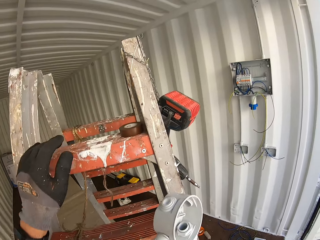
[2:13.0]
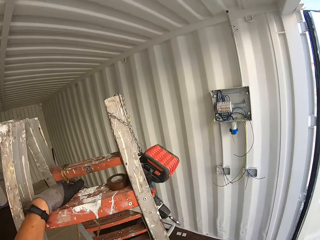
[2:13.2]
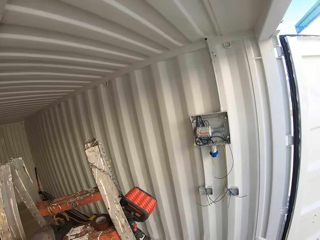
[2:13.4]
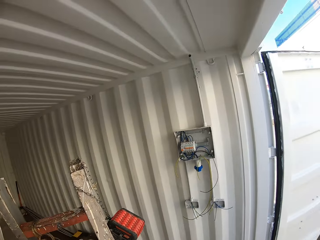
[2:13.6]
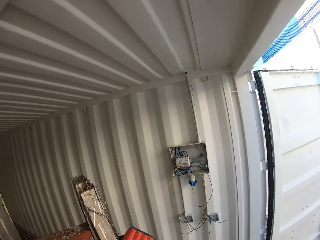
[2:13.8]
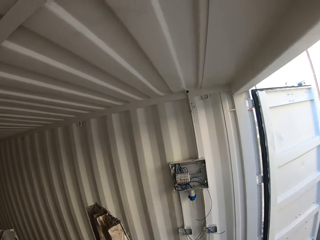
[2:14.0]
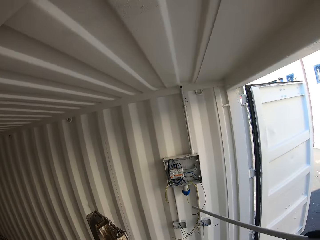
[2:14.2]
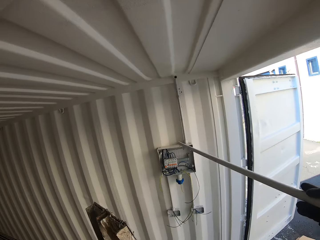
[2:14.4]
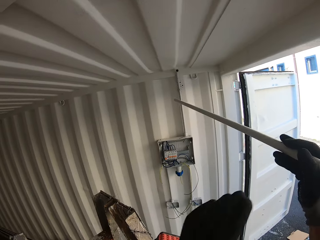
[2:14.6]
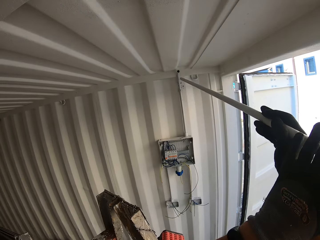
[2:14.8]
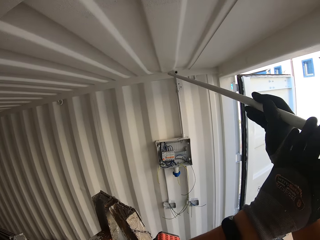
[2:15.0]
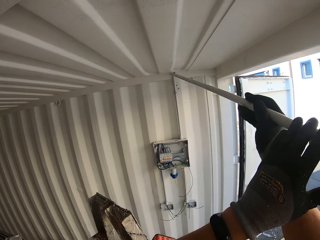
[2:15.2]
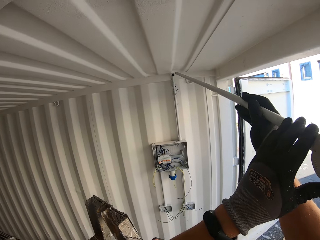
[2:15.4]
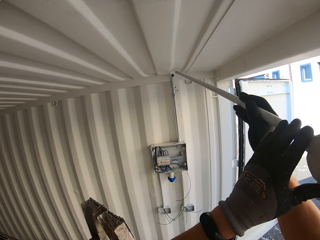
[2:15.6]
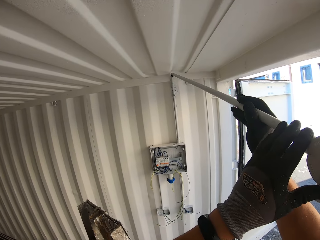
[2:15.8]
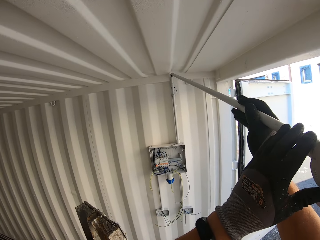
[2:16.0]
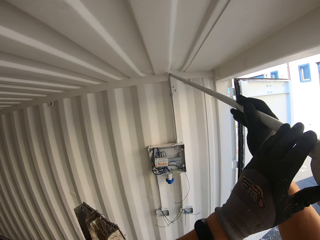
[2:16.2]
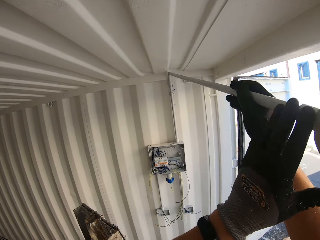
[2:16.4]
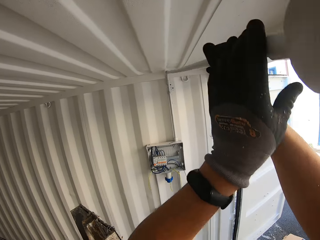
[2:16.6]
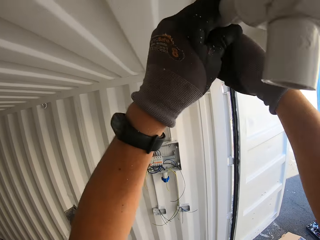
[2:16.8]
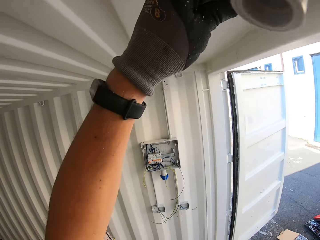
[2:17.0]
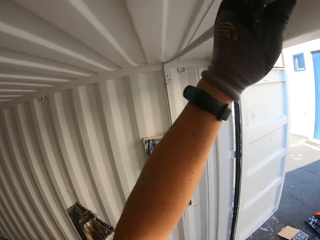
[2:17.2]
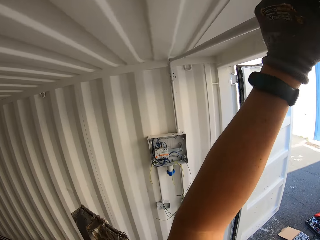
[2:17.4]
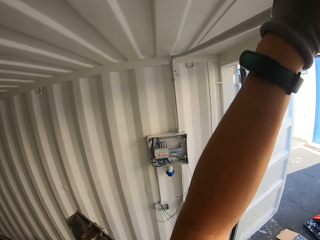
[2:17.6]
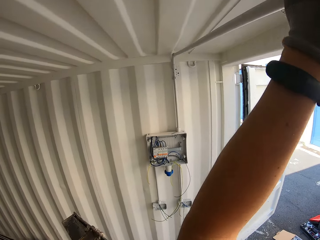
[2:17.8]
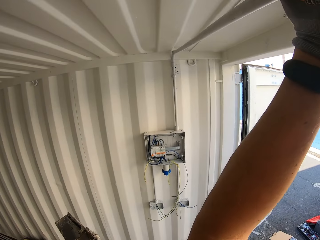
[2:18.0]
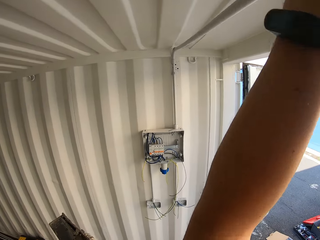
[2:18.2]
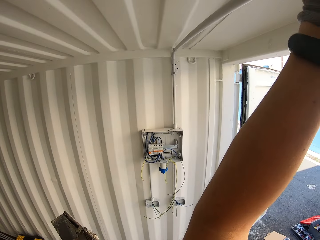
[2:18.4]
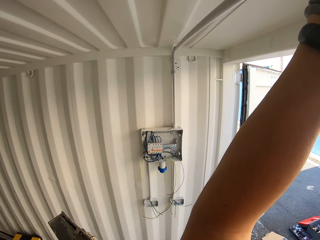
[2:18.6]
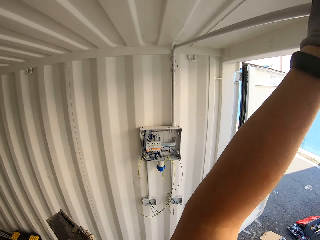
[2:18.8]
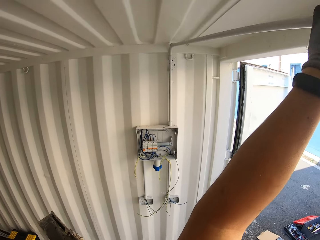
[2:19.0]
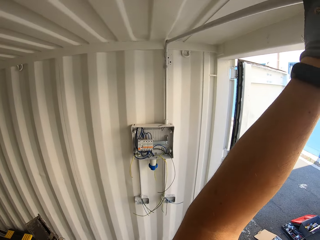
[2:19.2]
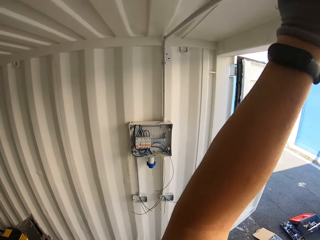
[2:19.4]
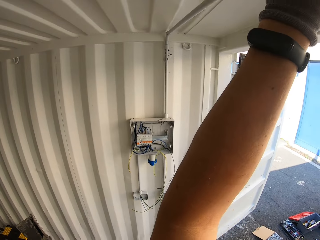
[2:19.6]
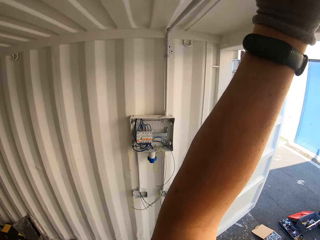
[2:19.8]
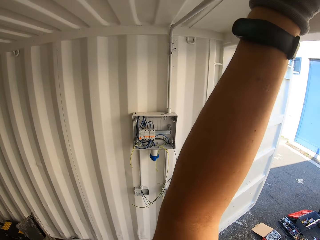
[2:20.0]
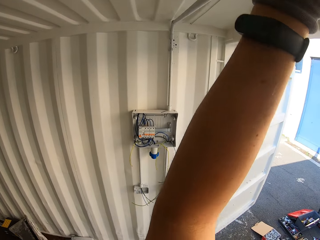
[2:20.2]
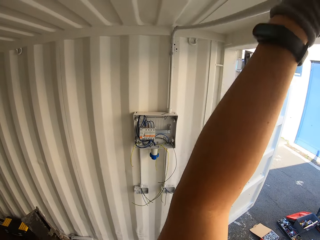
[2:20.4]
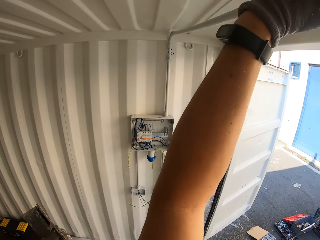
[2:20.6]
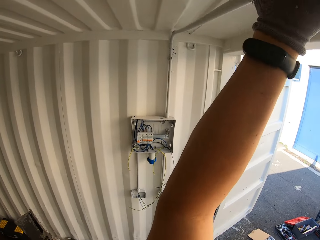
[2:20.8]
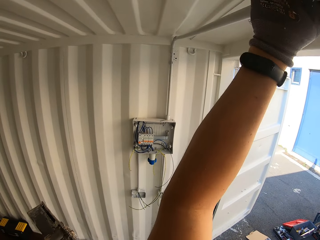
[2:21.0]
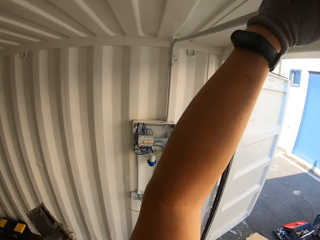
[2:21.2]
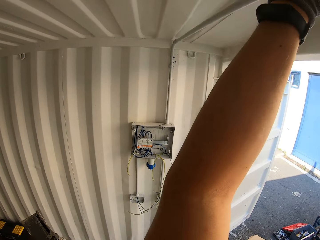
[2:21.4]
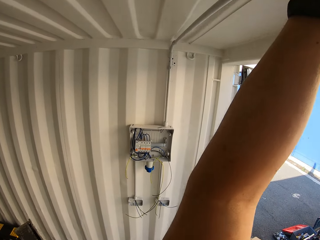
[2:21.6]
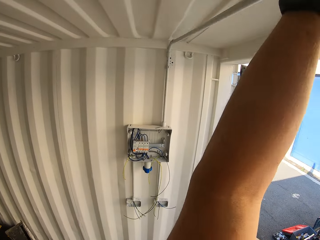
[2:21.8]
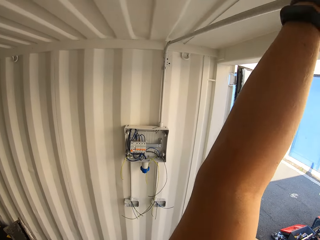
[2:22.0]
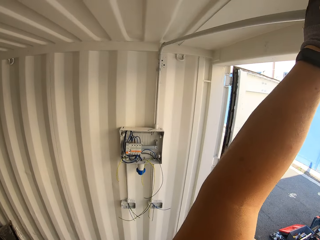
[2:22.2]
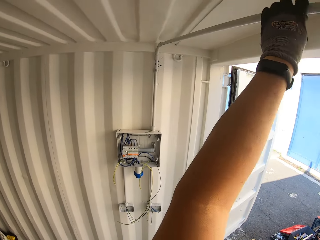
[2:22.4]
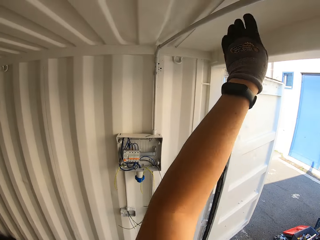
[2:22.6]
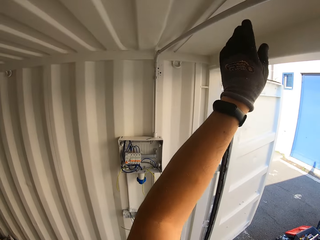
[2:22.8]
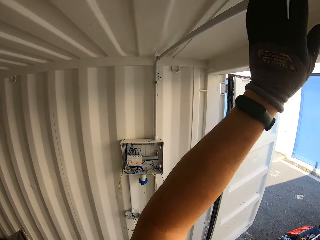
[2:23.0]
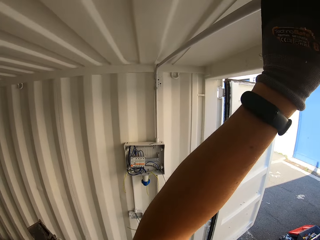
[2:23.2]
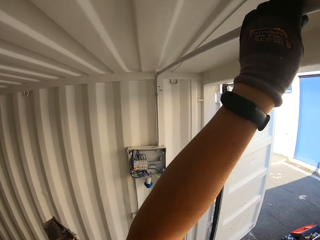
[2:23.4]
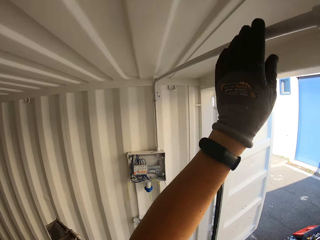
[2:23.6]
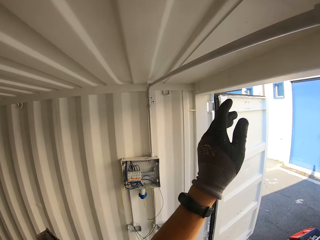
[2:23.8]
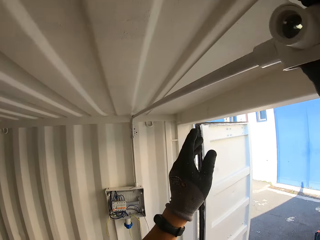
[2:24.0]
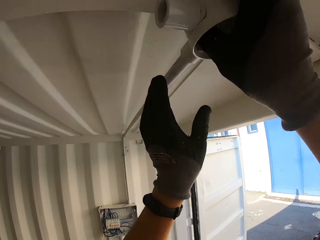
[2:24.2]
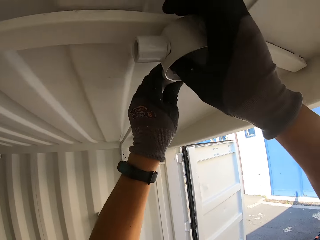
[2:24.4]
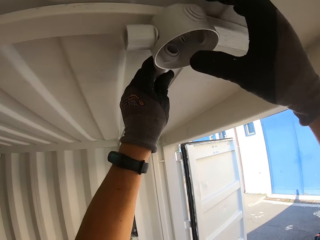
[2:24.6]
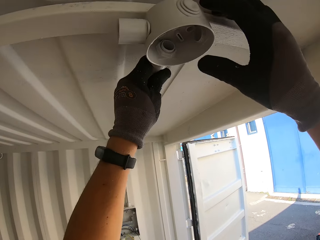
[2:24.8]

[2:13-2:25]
The camera wearer climbs the ladder with the conduit pipe. They connect the conduit pipe to the joint on the wall. They fix the wire tube on the roof.

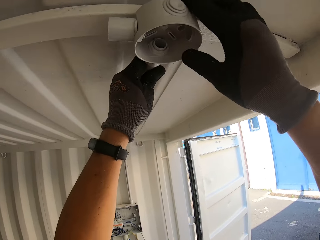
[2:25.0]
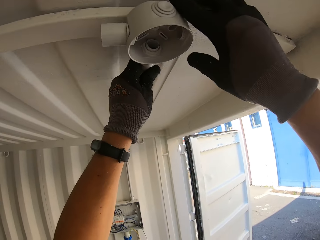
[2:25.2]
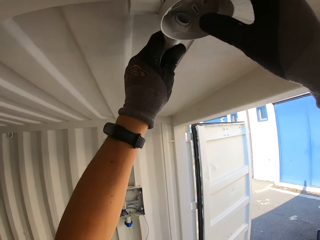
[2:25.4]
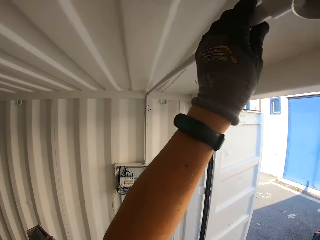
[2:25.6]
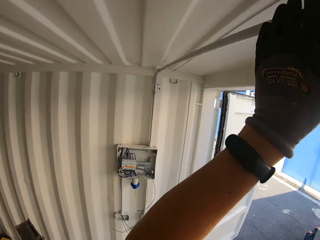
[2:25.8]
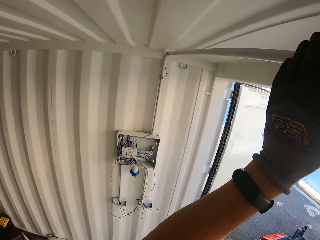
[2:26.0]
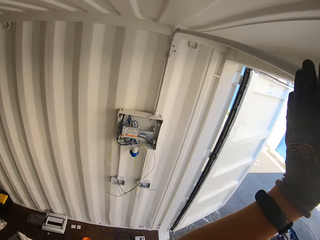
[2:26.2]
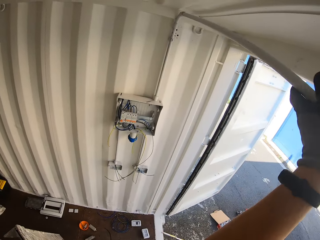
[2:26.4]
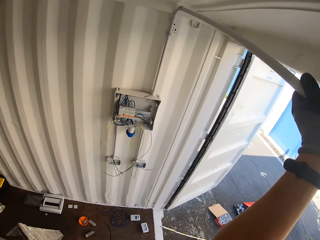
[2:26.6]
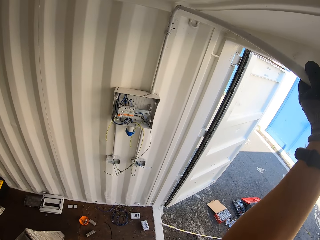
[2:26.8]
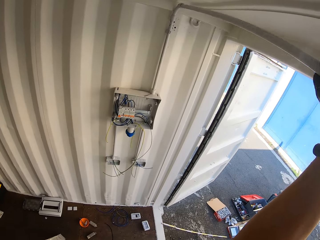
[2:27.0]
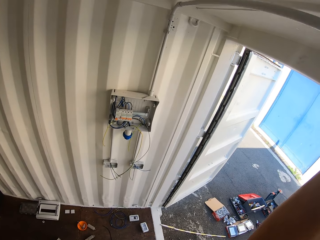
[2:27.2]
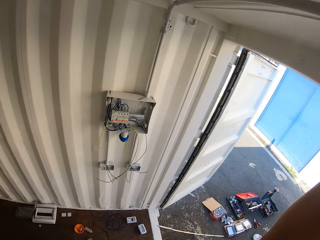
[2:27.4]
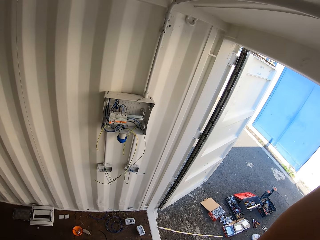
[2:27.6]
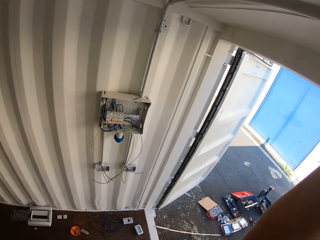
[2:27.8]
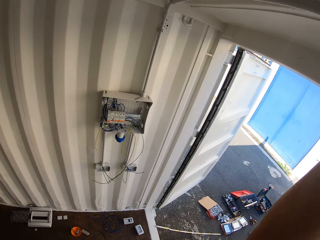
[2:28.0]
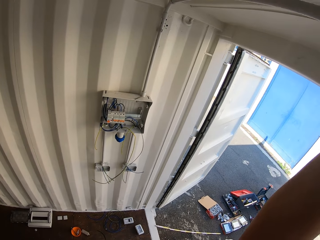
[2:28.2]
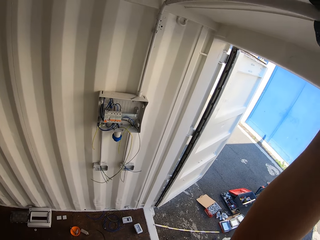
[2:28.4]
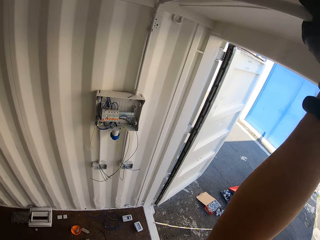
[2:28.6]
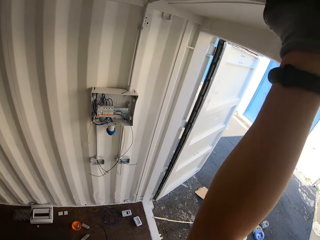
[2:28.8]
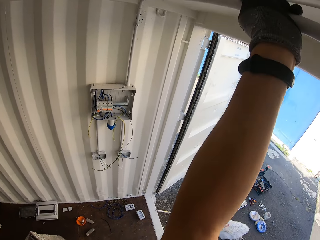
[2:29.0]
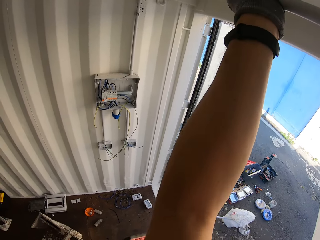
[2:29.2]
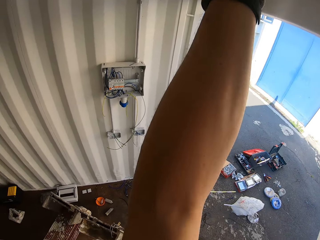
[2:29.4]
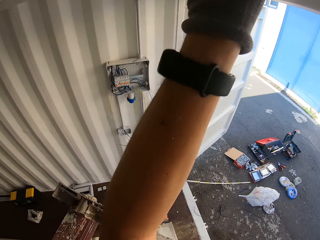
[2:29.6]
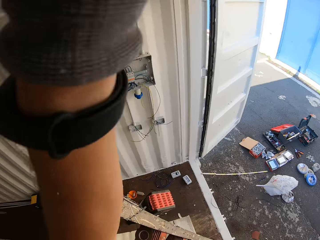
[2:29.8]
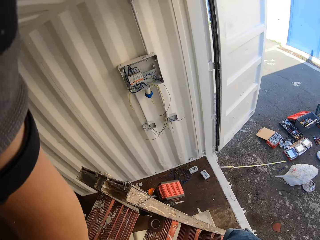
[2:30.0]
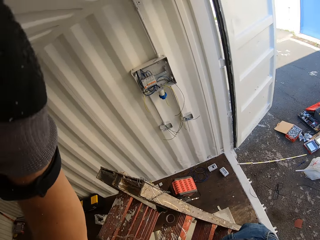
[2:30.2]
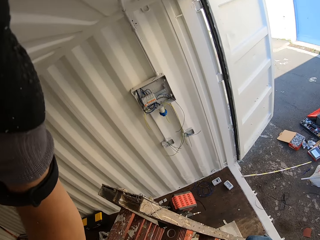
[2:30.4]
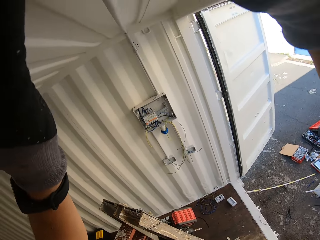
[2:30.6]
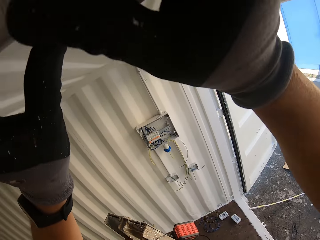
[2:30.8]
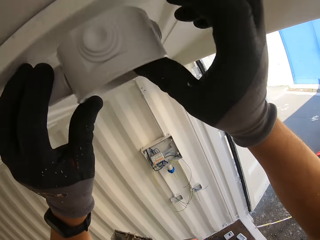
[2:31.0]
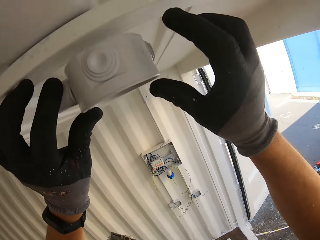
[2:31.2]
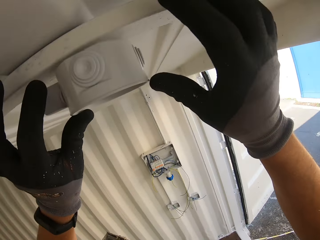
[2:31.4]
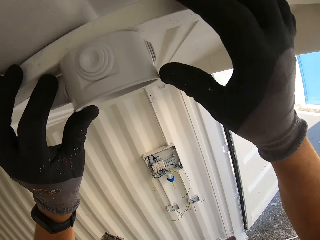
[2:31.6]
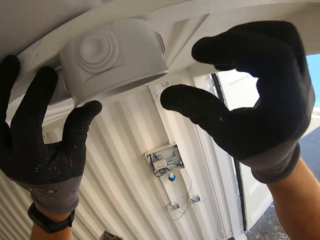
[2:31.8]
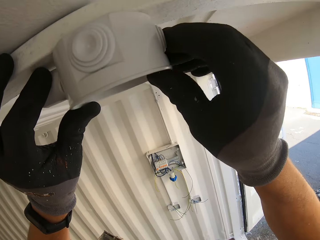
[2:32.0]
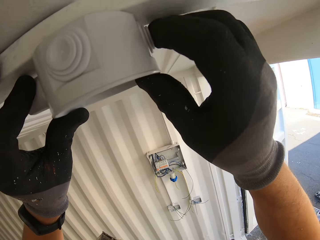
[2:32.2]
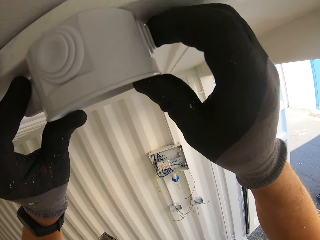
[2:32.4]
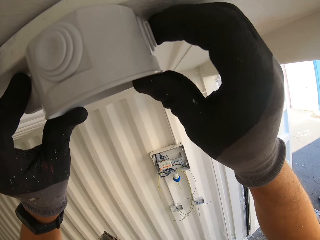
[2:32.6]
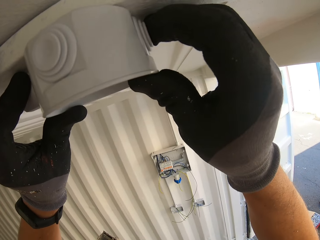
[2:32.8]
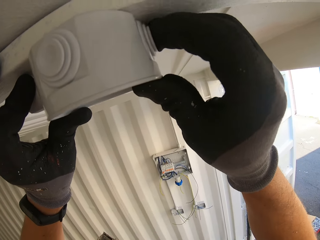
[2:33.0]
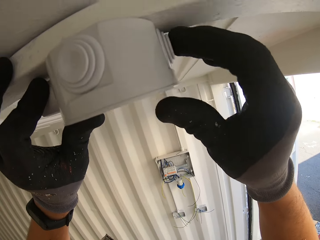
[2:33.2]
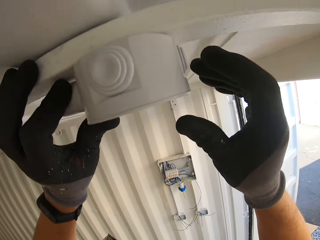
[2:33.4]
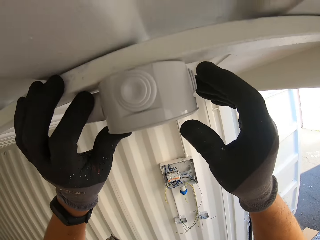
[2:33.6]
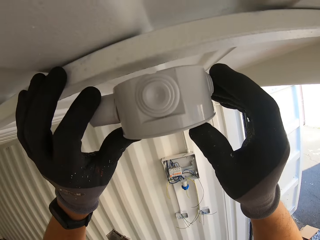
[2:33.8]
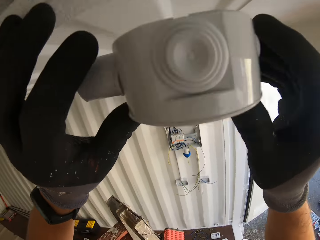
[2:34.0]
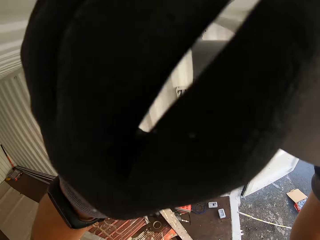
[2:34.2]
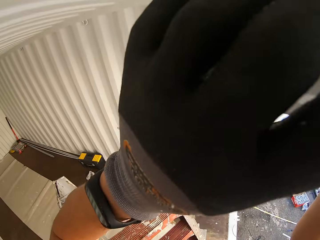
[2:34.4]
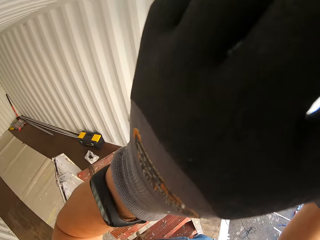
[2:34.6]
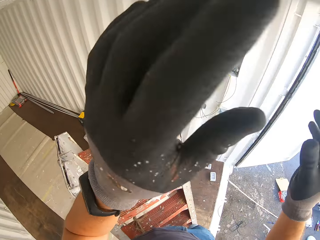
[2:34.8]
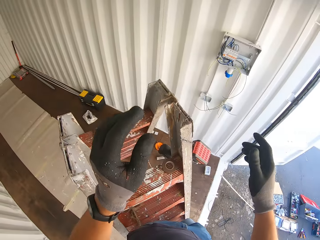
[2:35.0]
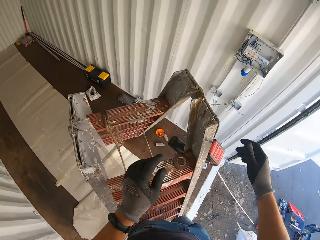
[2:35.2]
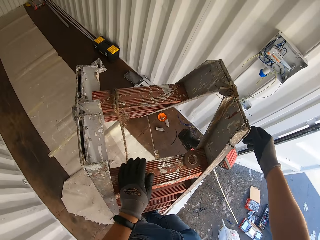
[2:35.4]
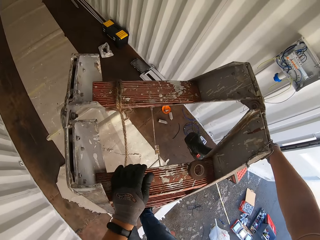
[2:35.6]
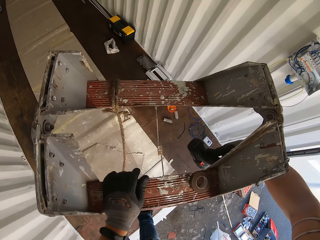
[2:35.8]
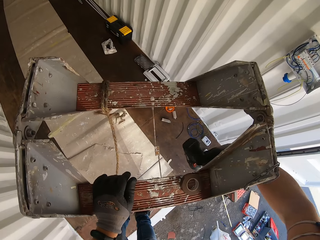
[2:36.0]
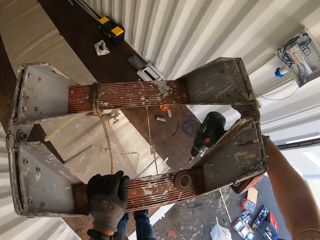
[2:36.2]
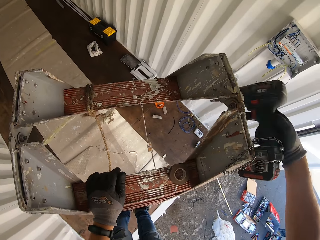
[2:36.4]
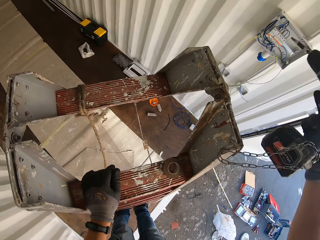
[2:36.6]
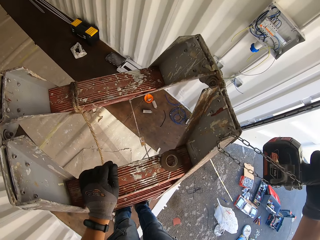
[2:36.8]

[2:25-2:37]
The camera wearer pushes the conduit pipe. They fix the round box on to the ceiling. They grab a drill or grinder on the ladder.
